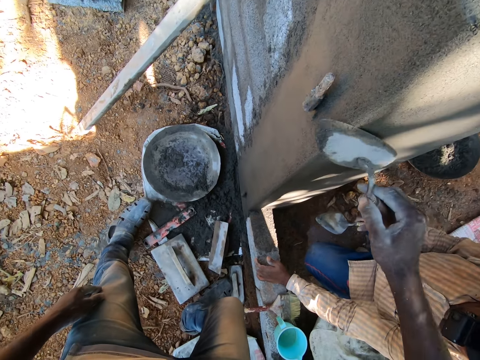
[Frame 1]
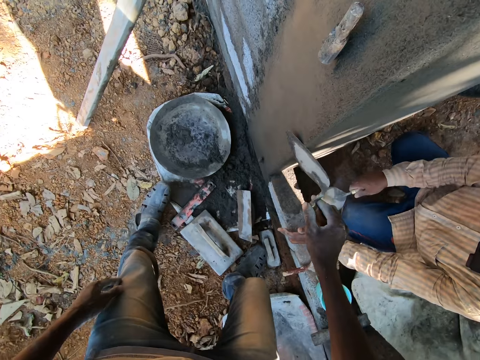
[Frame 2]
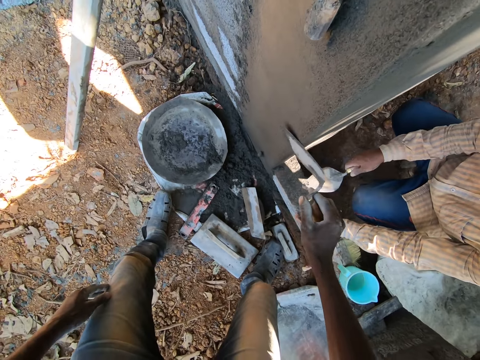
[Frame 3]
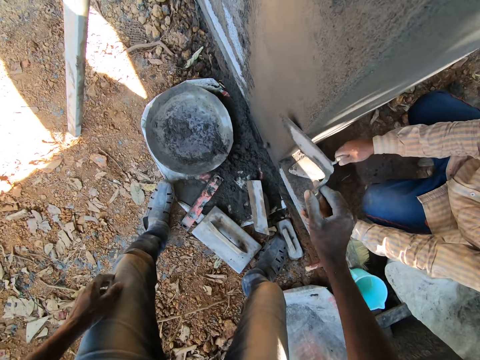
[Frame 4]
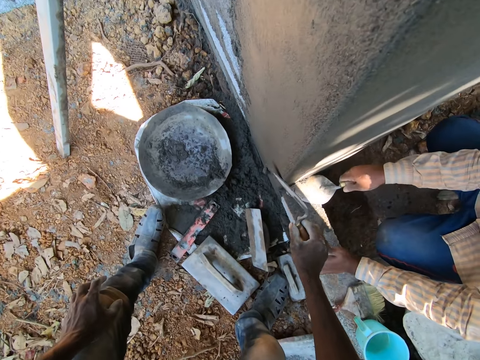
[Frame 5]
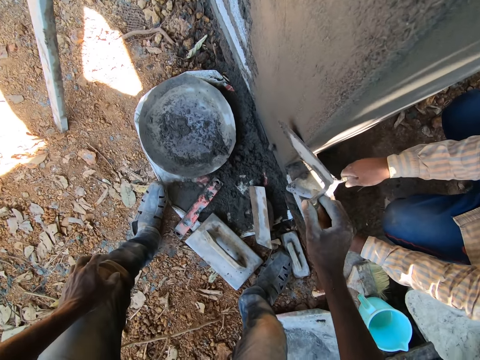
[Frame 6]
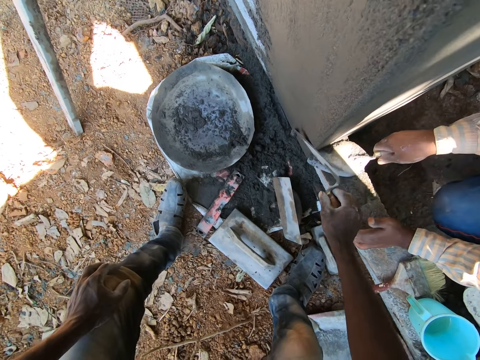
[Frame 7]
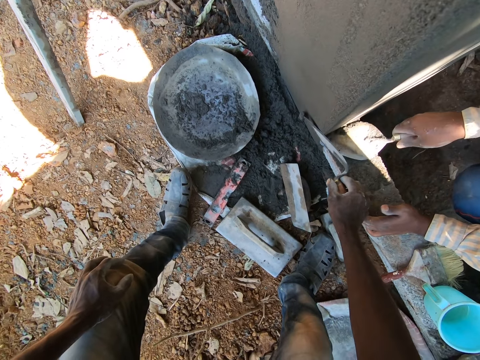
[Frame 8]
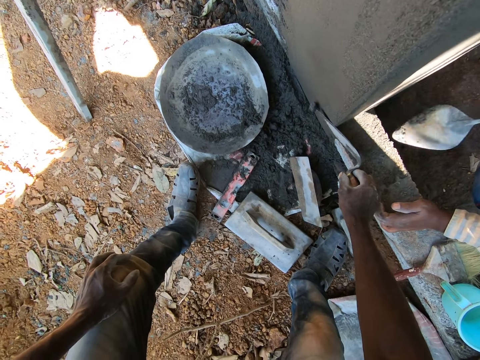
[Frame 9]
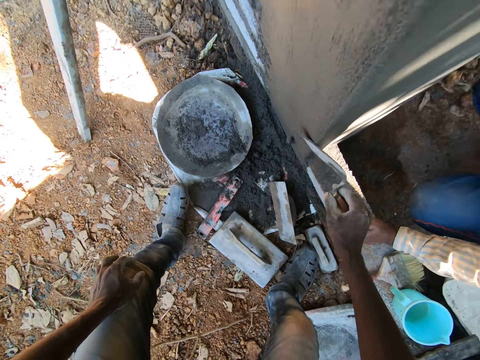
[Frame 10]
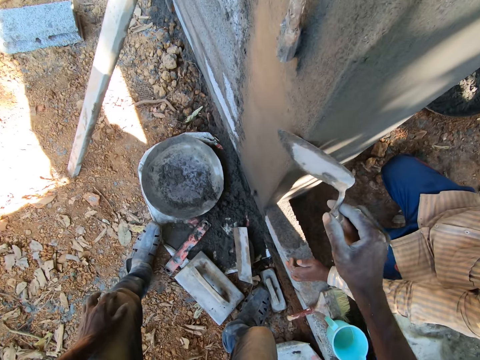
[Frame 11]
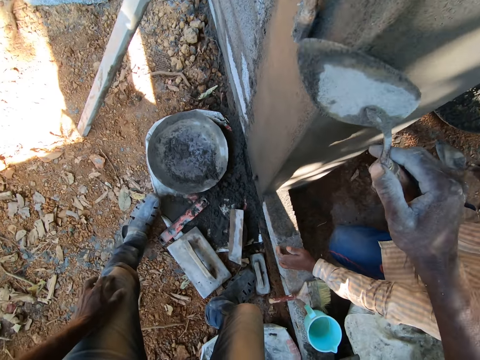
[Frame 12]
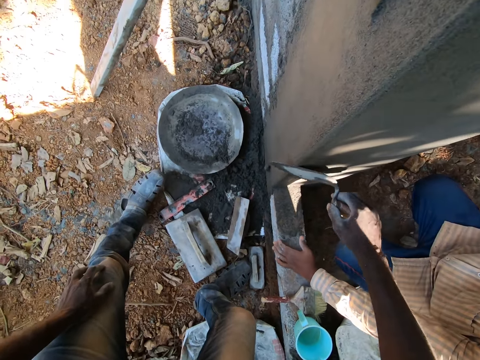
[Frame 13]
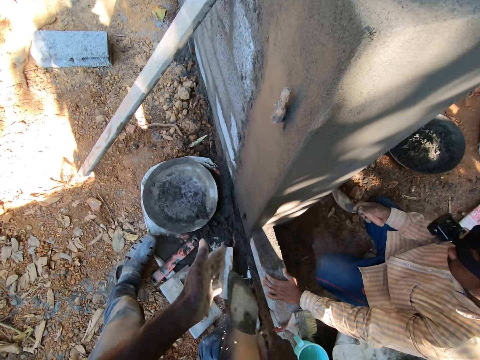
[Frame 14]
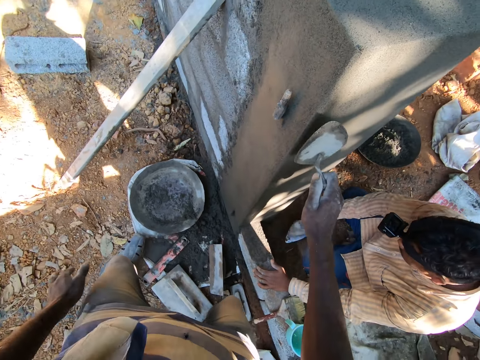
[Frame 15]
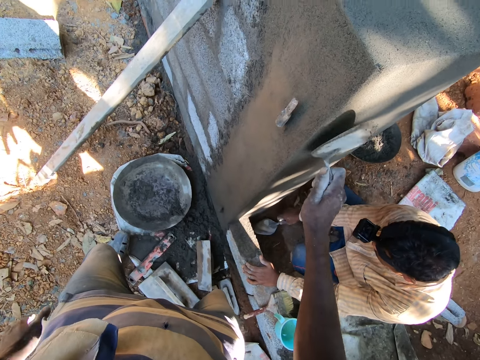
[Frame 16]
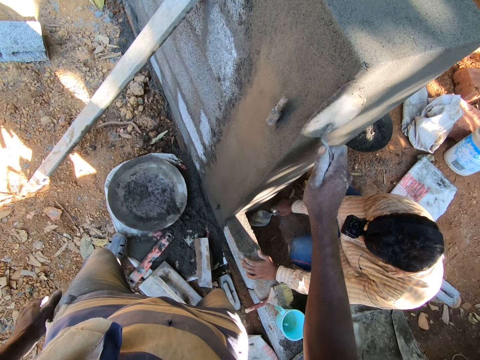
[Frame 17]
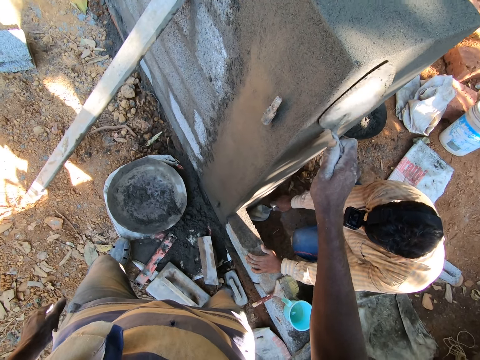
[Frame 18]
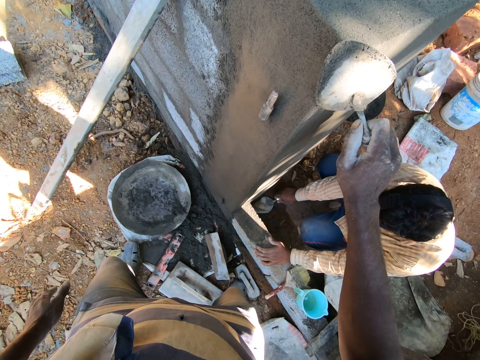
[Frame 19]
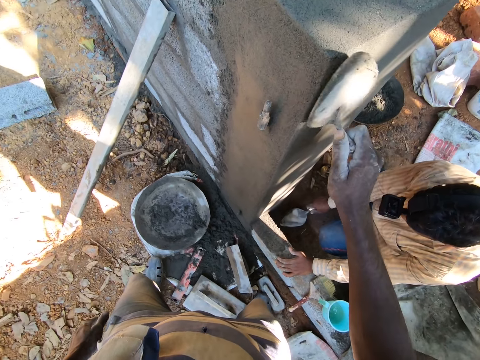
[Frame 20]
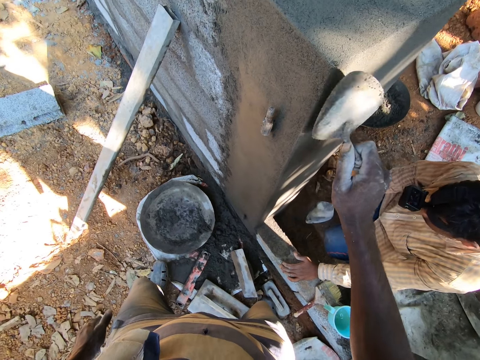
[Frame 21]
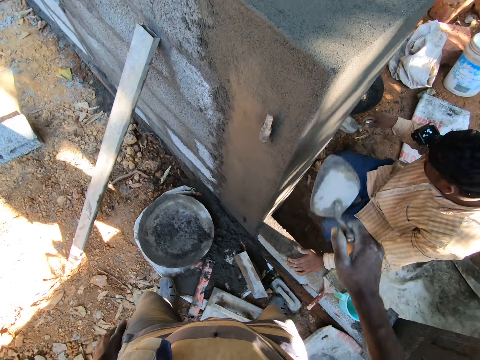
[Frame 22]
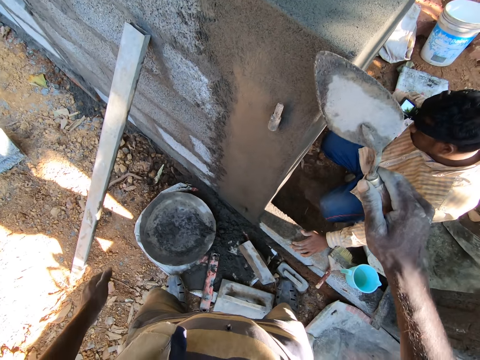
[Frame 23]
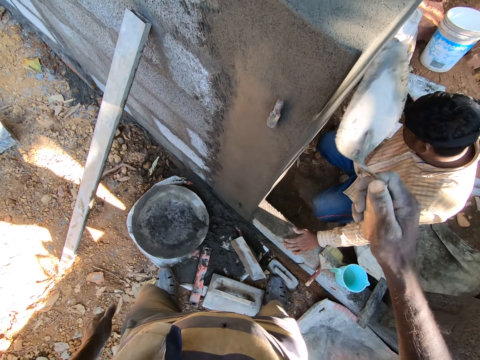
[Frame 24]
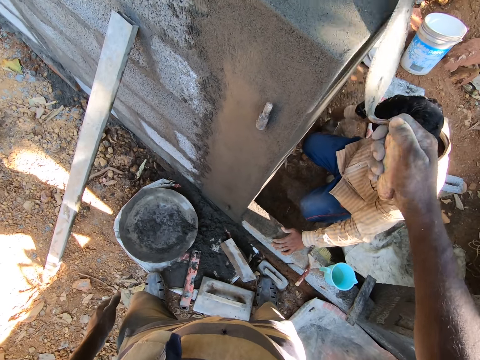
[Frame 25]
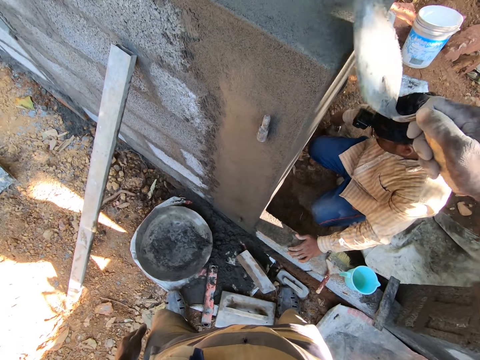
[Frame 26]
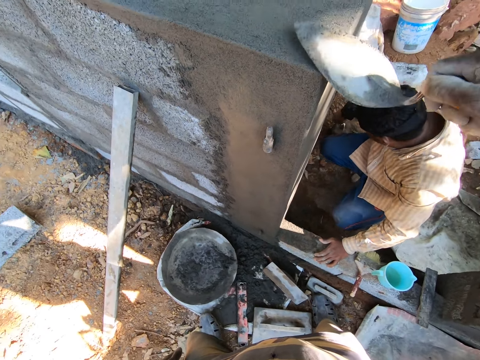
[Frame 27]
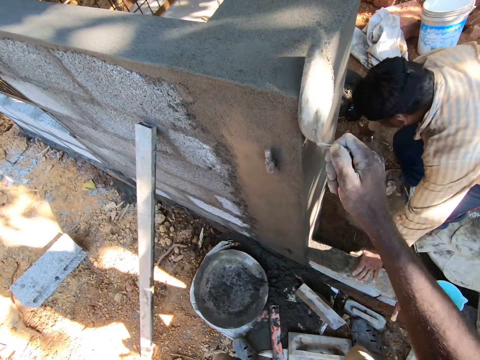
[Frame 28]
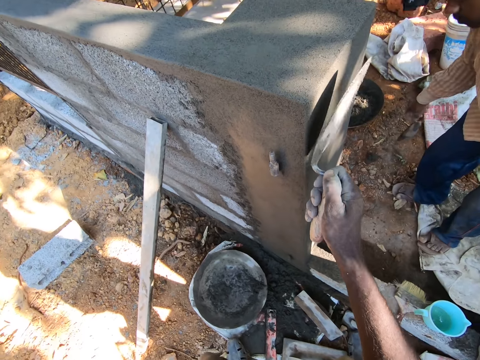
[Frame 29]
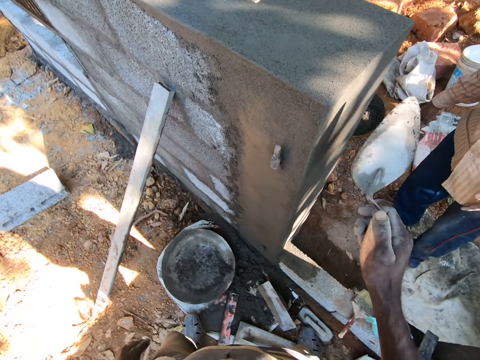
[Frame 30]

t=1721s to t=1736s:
A man applies concrete on the wall. The man applies concrete on the wall again.

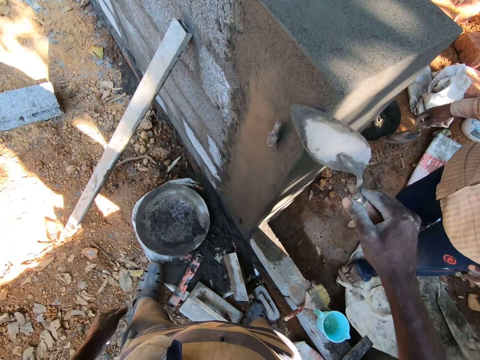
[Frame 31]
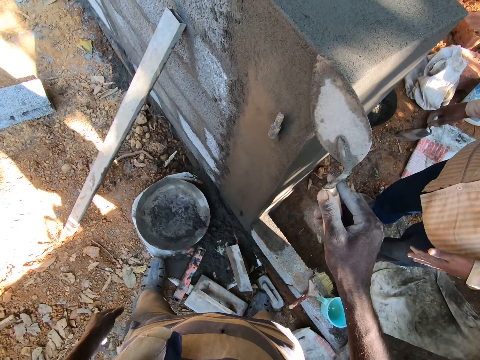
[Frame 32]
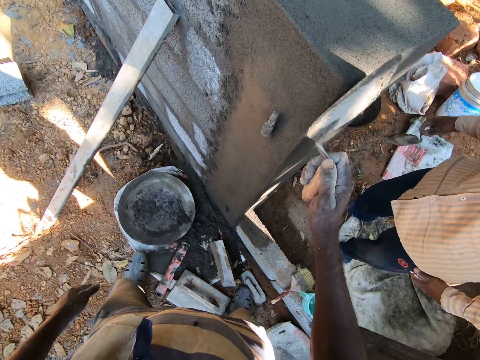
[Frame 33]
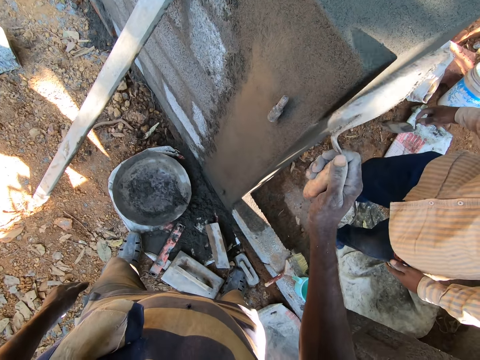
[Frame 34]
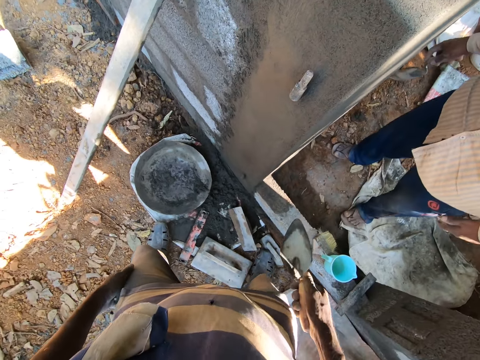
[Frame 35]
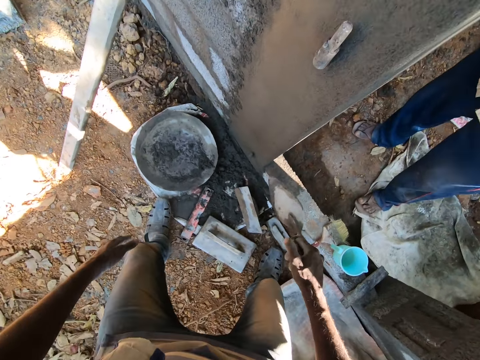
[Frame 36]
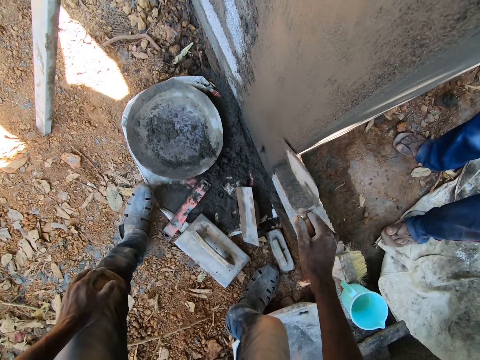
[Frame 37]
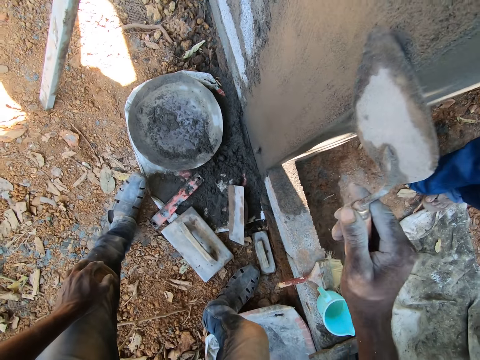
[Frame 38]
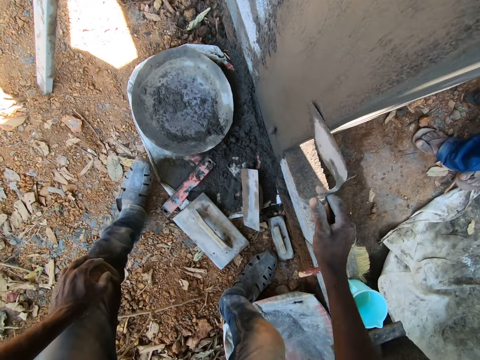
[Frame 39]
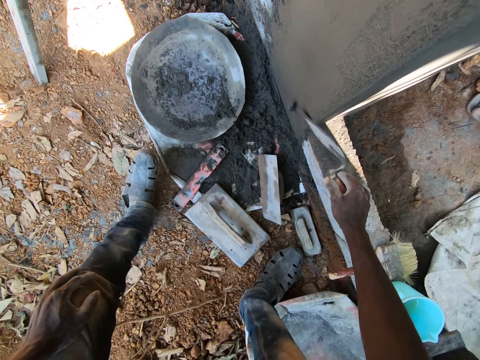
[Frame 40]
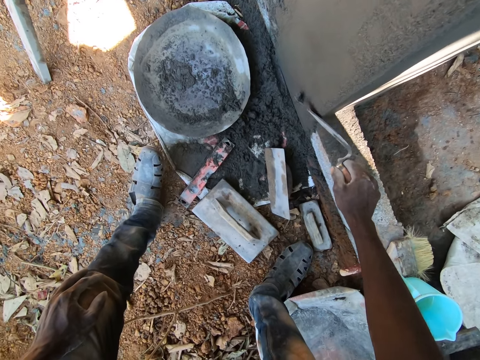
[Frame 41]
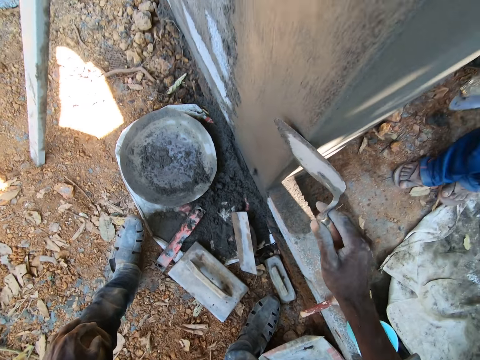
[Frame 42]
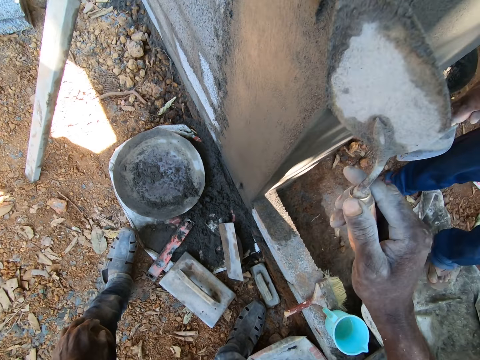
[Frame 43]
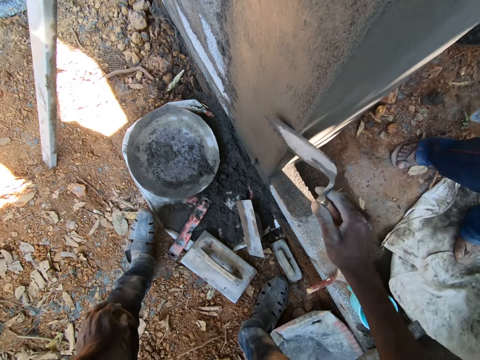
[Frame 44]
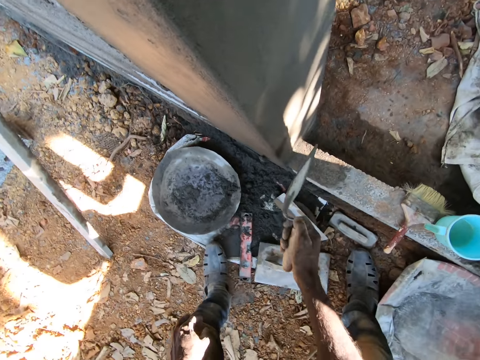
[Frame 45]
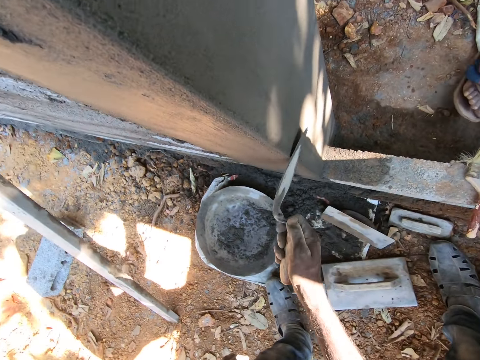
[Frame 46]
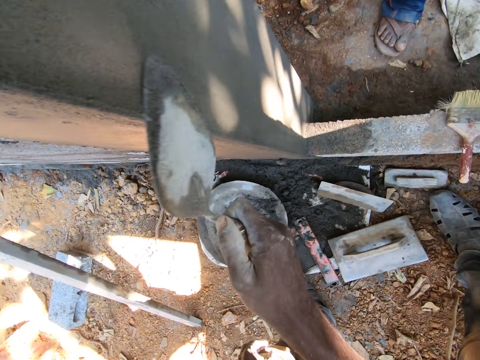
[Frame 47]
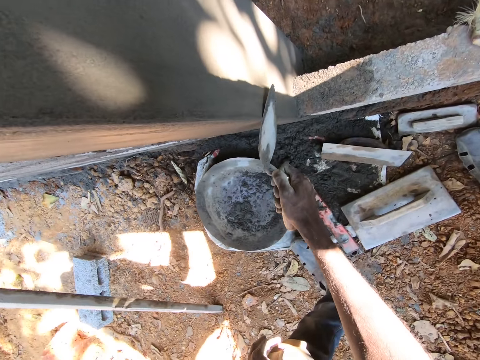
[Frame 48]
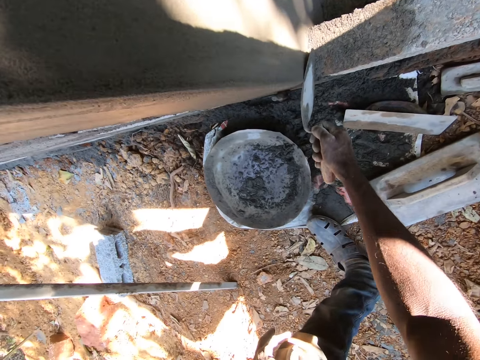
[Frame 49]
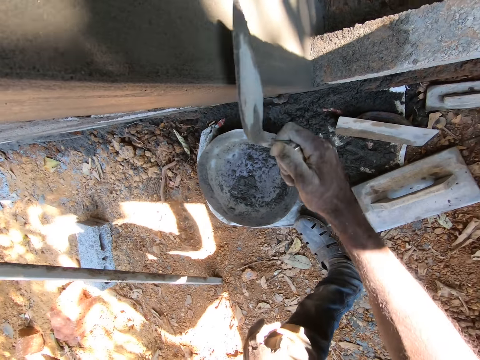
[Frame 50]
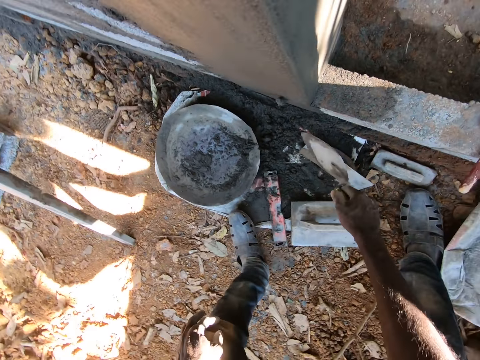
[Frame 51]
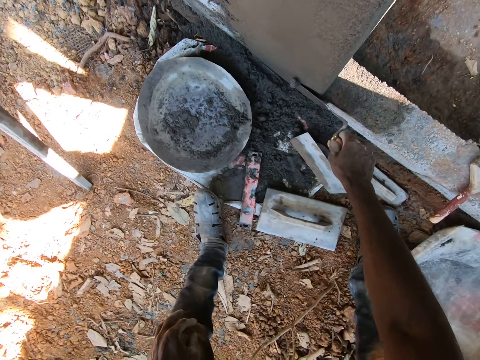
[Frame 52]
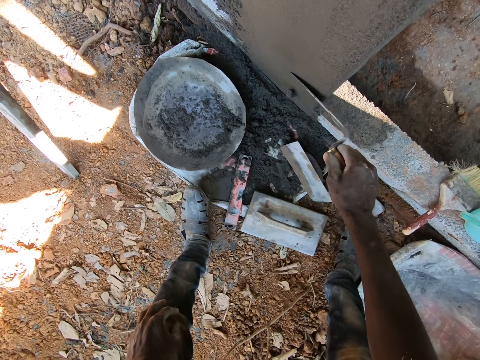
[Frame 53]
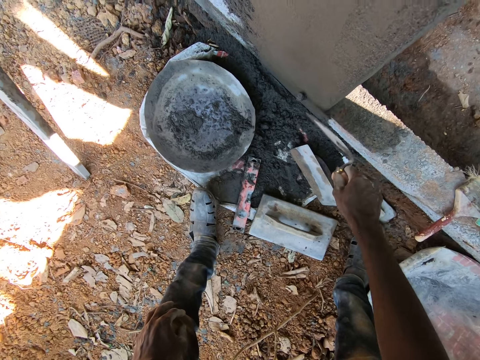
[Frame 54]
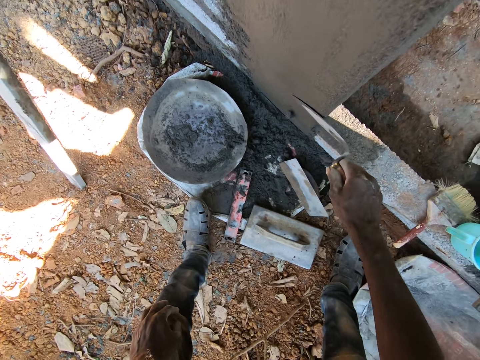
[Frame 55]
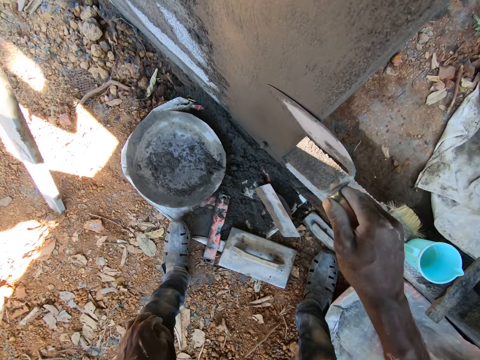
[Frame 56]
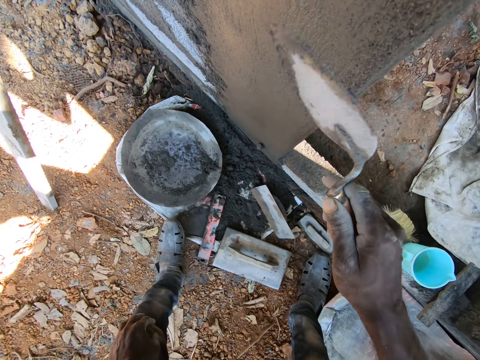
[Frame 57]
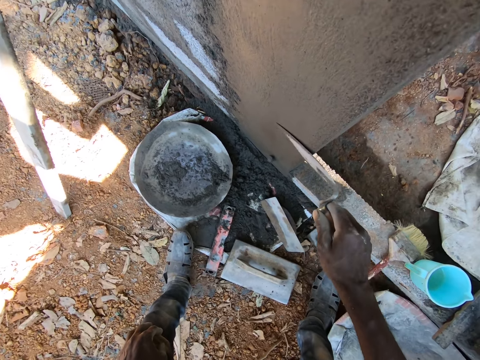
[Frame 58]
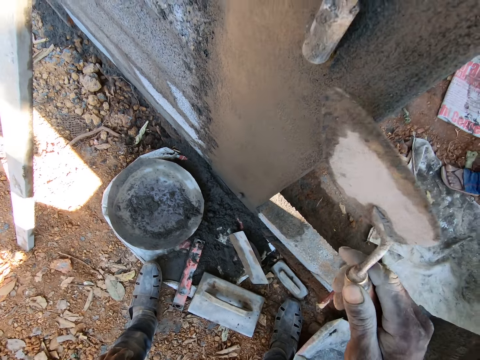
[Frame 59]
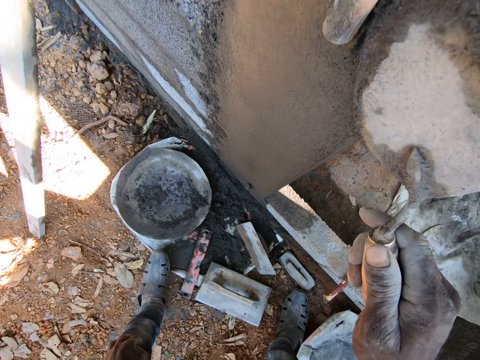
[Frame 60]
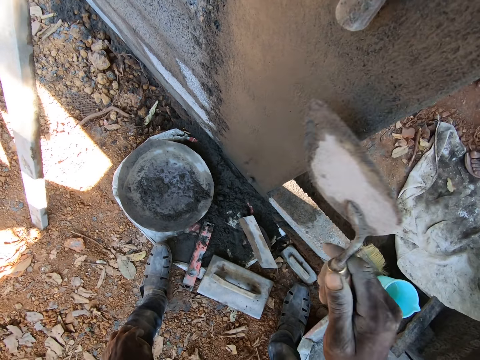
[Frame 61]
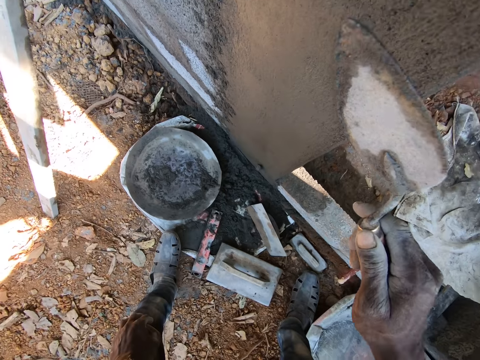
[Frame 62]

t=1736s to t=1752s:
The camera wearer looks around. They apply concrete on the wall.
